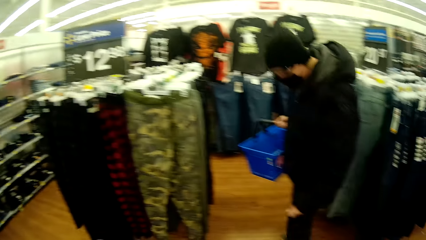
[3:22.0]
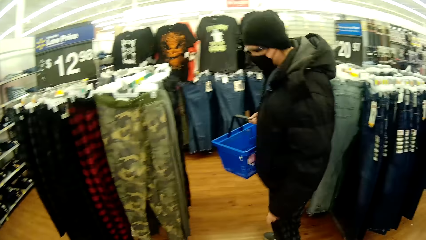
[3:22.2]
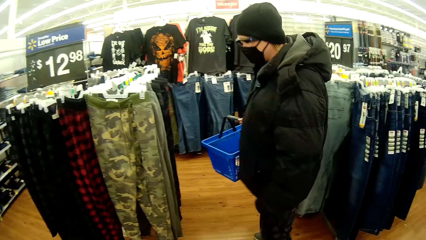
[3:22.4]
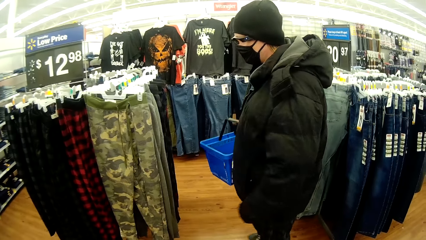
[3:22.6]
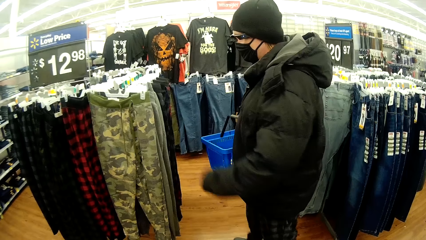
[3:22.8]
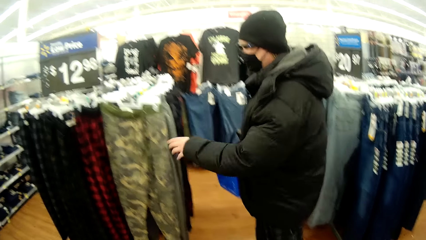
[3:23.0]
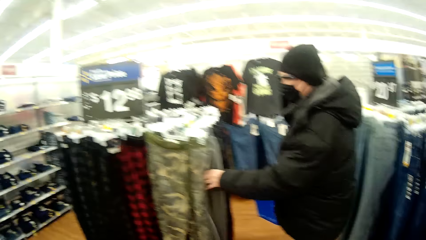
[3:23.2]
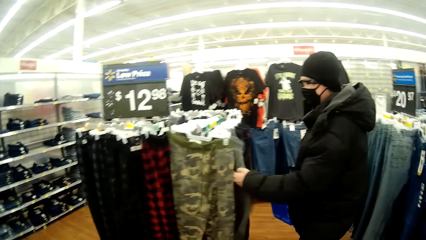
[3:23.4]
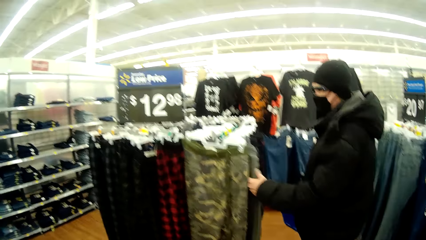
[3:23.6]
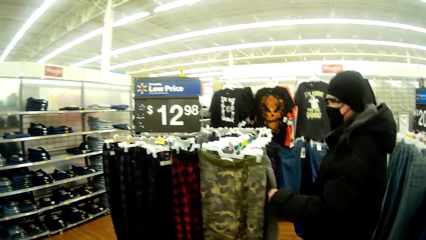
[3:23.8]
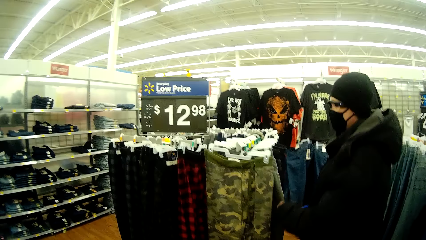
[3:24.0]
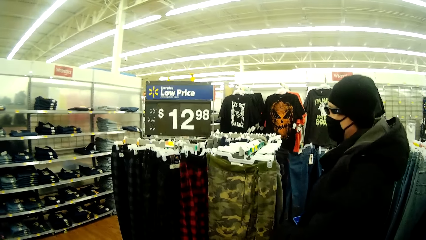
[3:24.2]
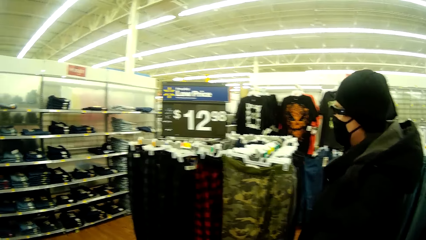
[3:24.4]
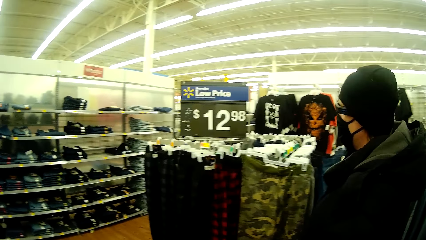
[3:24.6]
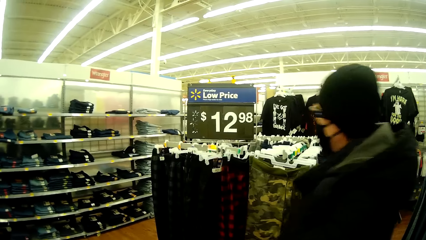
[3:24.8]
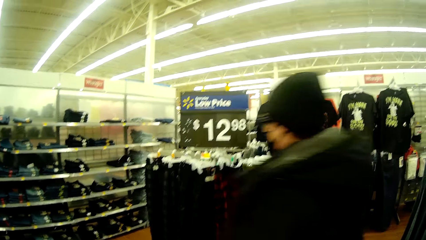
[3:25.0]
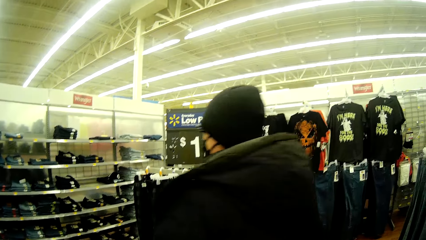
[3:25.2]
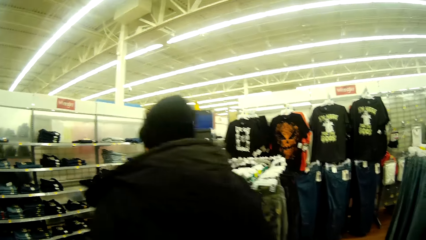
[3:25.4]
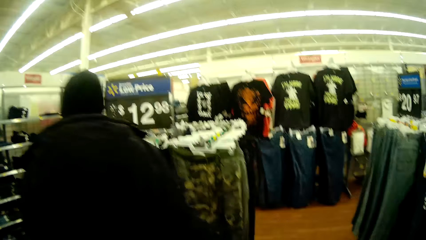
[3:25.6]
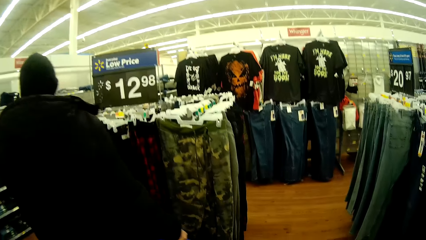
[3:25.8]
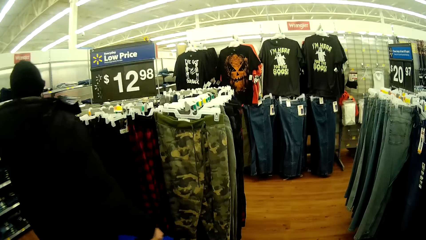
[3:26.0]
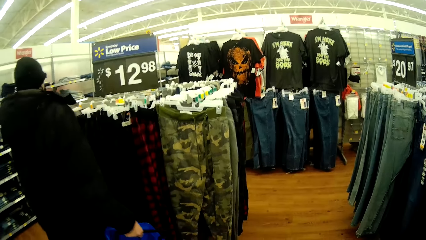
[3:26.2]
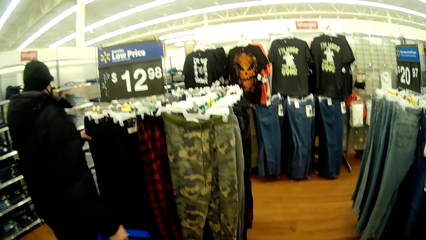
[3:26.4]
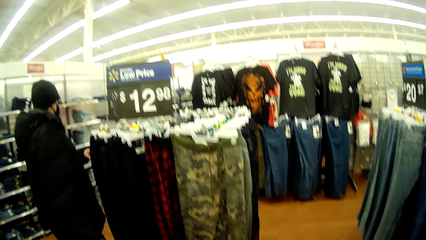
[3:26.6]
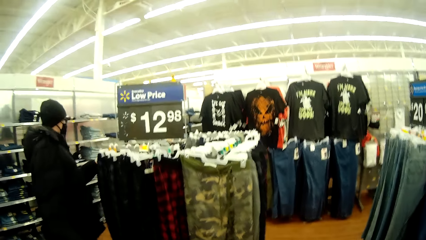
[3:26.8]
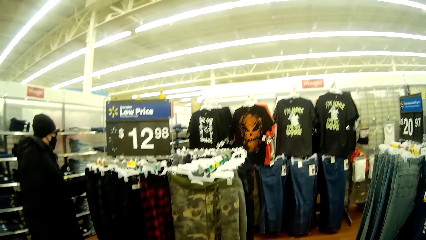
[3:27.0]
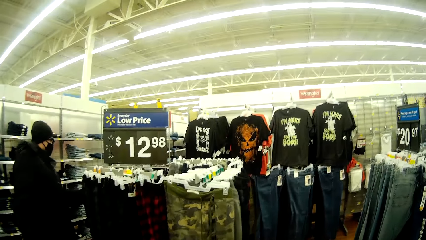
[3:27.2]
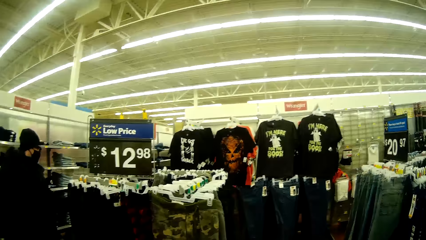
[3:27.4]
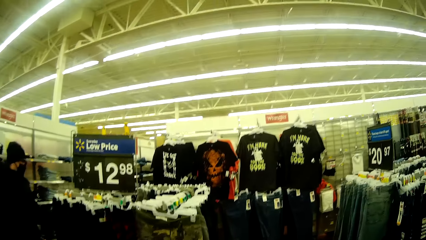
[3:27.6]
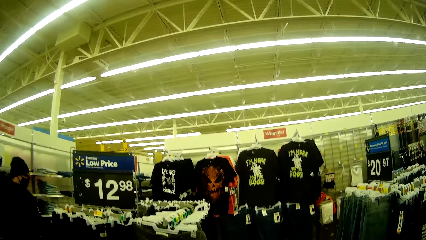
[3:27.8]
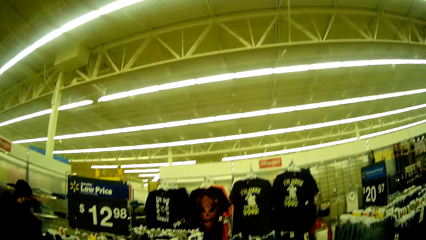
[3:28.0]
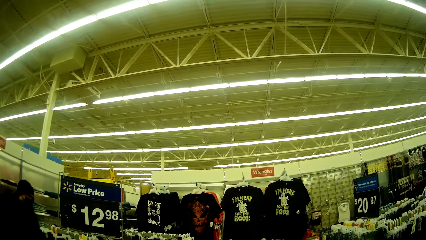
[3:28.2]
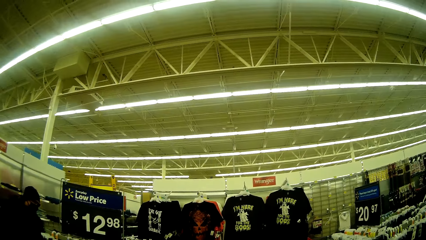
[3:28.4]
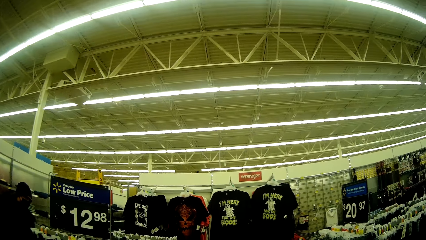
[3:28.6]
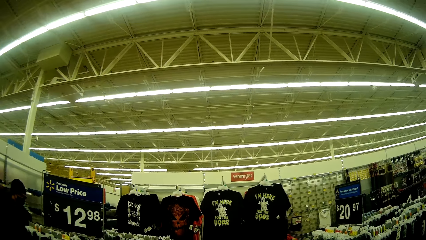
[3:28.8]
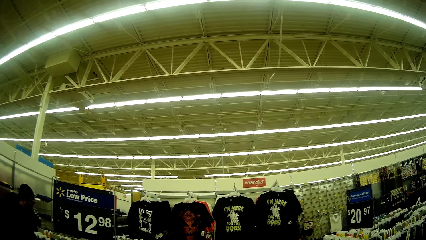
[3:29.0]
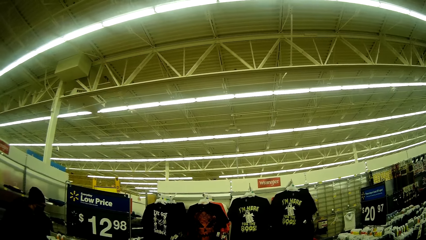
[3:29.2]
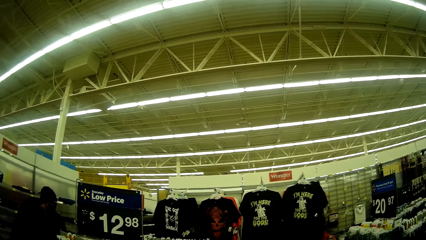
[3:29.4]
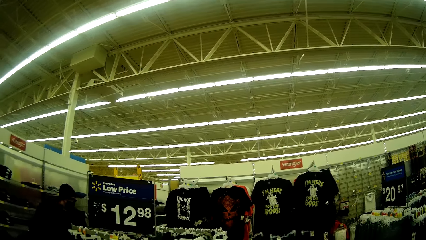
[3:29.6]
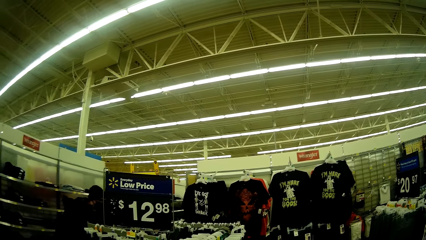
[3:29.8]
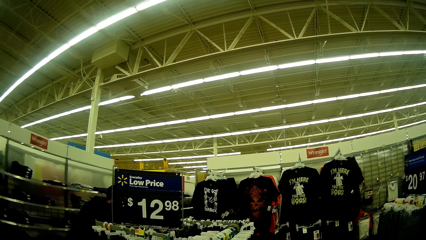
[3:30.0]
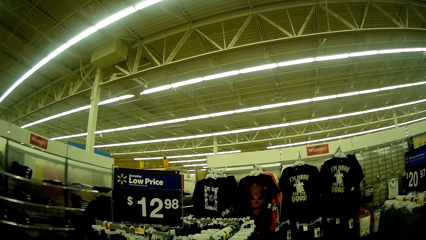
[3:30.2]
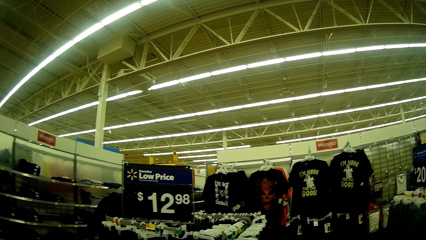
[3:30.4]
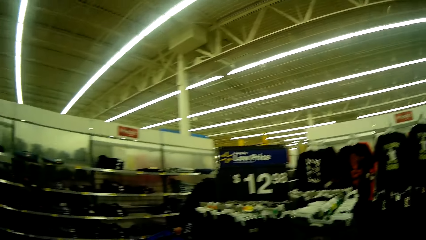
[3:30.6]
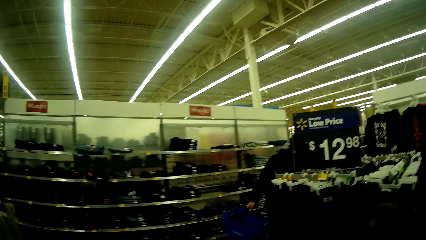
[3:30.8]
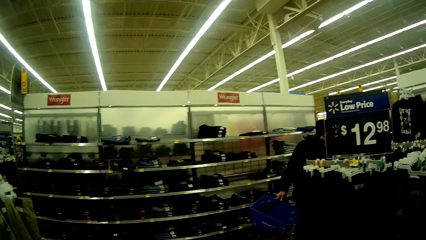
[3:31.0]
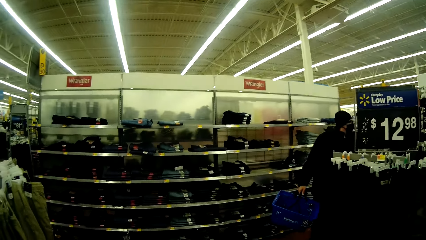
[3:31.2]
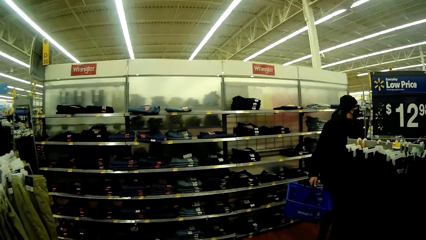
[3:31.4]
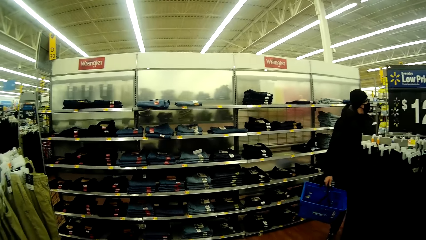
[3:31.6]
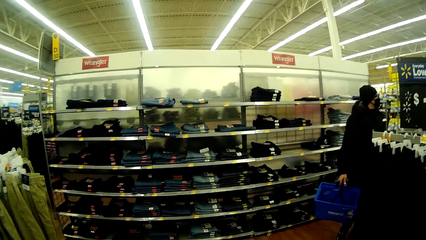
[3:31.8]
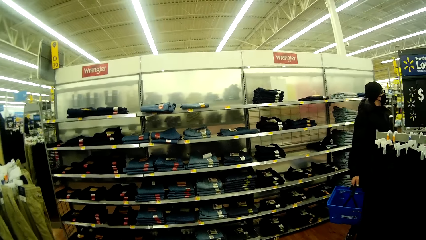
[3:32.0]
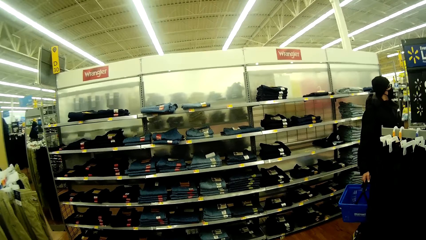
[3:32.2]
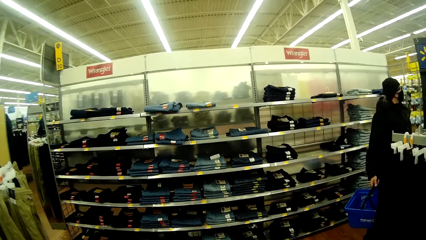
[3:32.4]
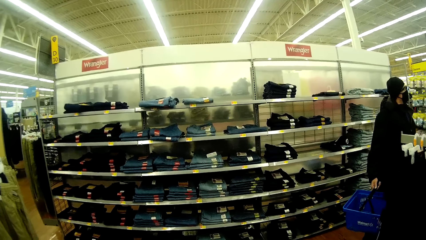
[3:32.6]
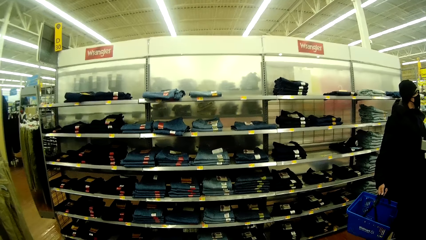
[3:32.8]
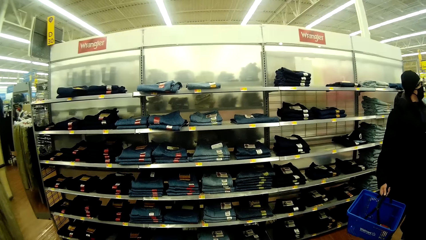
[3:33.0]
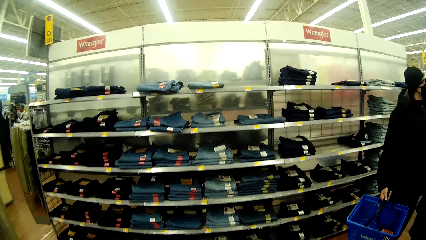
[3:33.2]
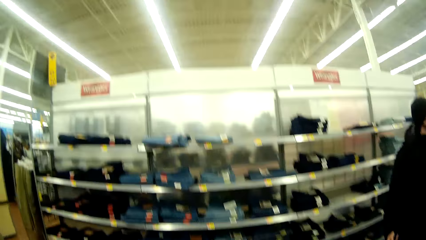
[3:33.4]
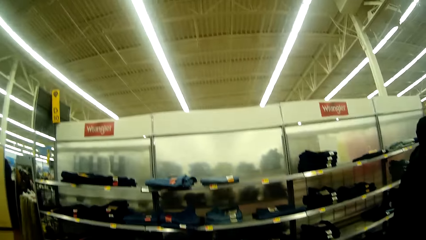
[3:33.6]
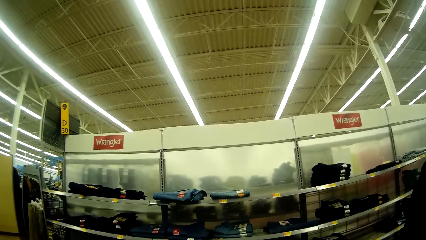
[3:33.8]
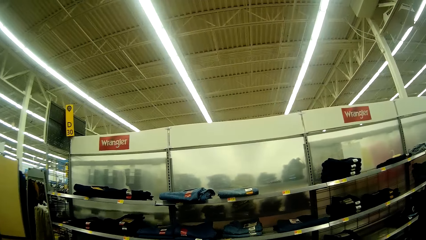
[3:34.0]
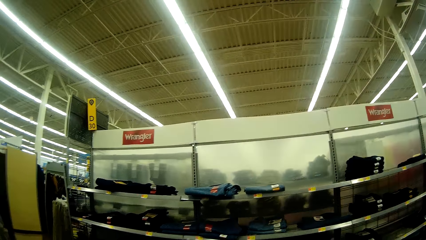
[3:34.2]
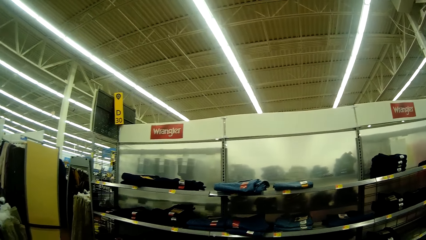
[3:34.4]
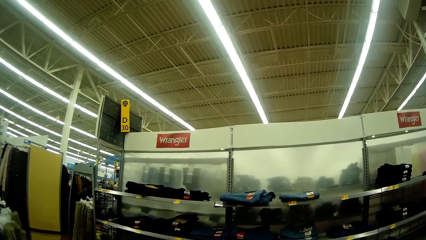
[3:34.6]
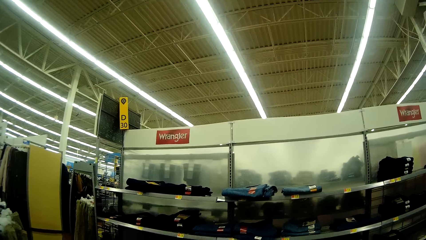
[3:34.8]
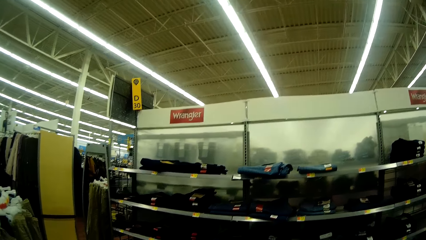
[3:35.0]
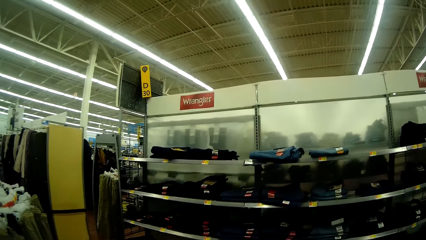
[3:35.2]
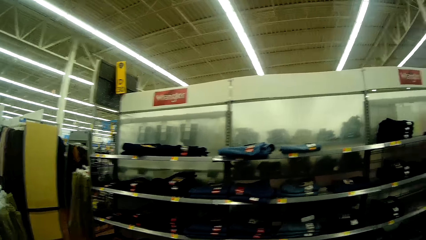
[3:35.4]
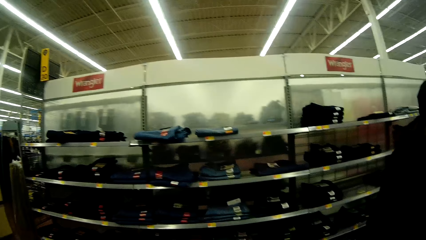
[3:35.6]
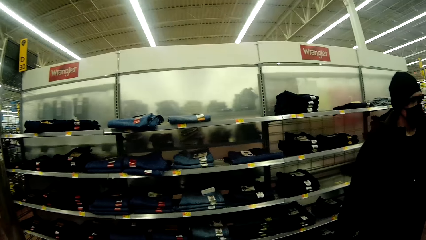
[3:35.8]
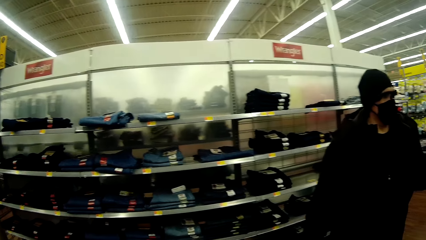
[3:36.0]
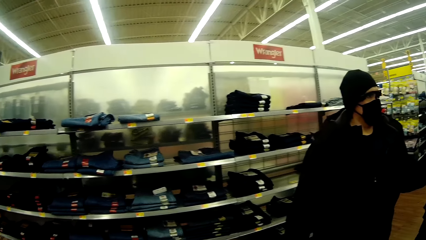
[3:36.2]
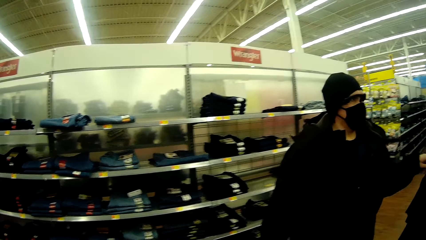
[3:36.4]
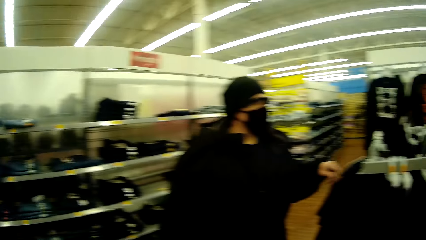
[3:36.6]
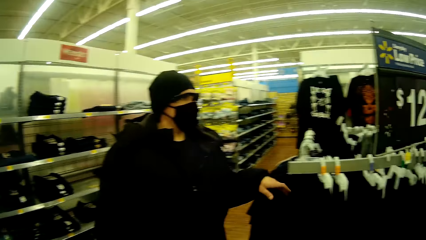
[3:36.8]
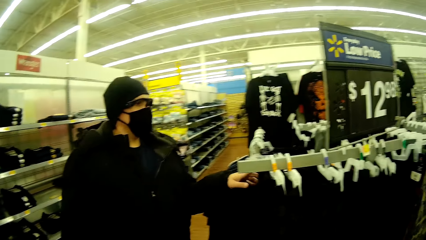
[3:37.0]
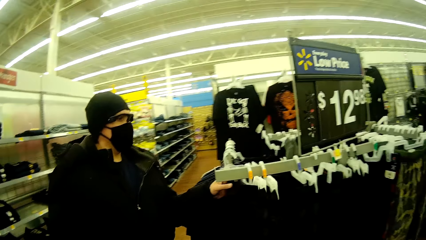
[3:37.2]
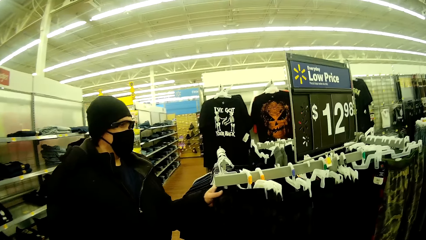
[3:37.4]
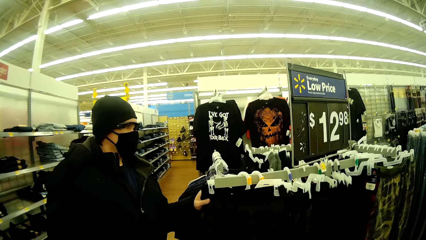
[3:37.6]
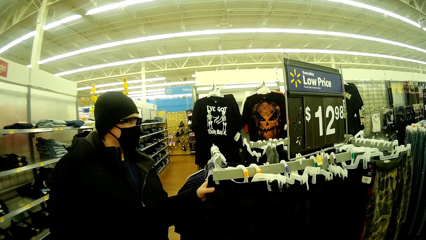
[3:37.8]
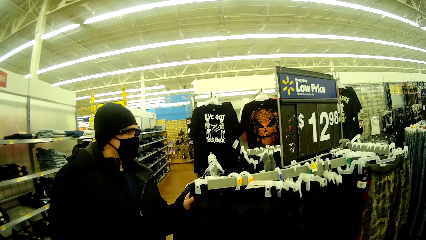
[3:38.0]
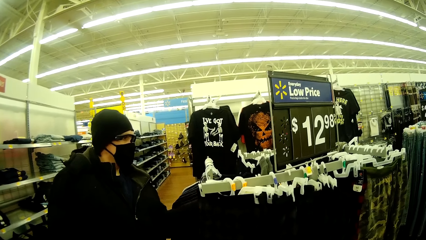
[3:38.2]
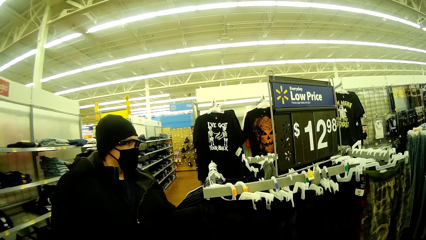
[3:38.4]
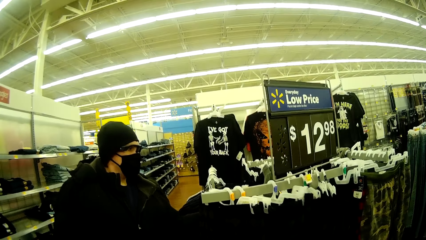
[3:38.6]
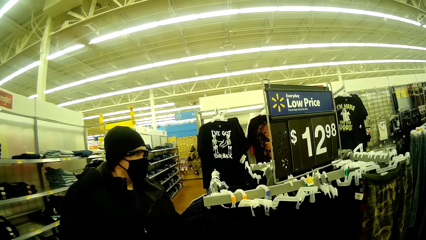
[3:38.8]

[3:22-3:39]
A man touches his trouser. The camera wearer converses with the man. The man touches a trouser on the hanger. The camera wearer converses with the man. The man walks in front of the camera wearer and touches another cloth. The camera wearer looks around the supermarket. They move around the supermarket and walk towards the man. The man touches clothes on hangers.
